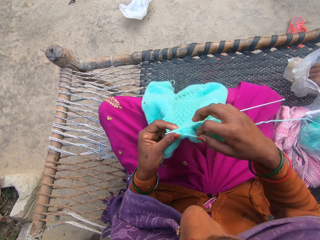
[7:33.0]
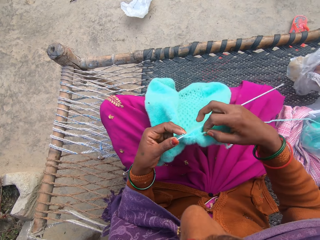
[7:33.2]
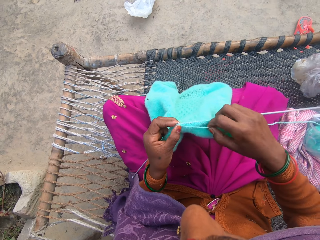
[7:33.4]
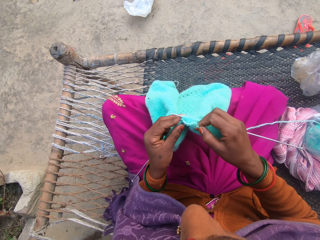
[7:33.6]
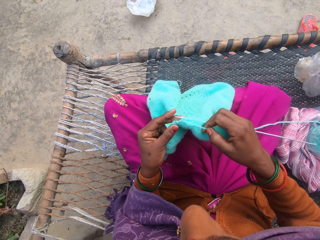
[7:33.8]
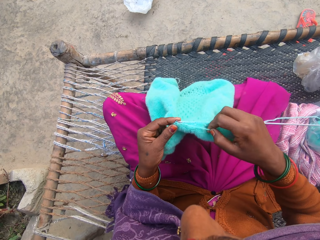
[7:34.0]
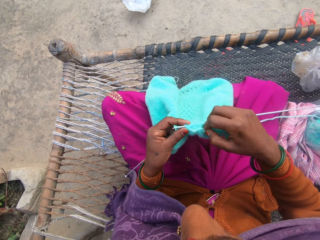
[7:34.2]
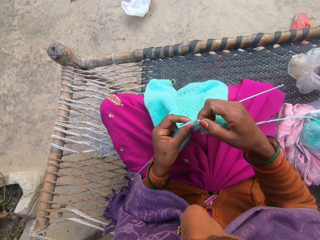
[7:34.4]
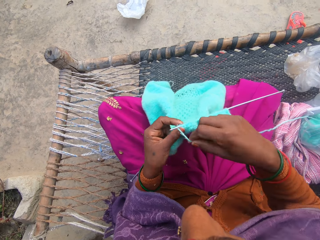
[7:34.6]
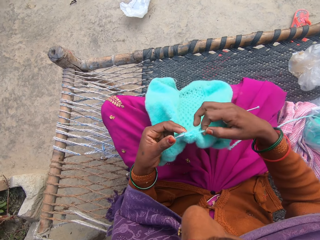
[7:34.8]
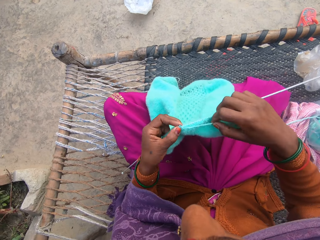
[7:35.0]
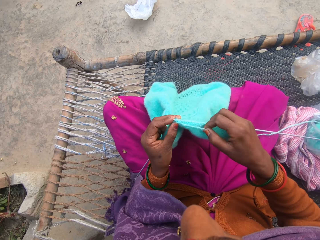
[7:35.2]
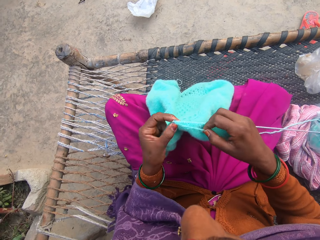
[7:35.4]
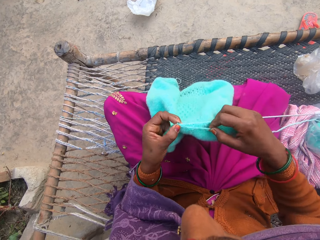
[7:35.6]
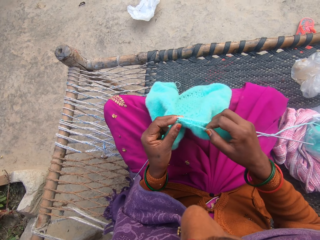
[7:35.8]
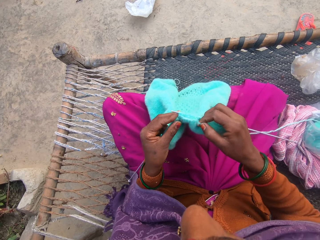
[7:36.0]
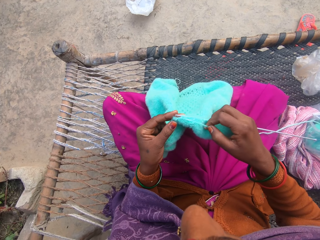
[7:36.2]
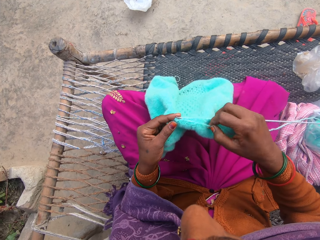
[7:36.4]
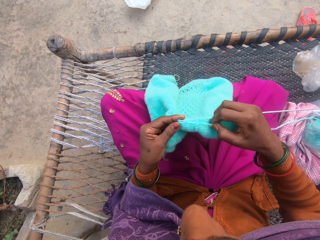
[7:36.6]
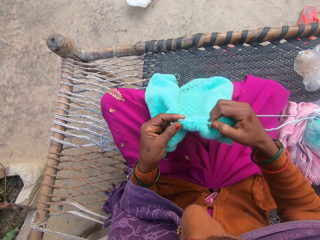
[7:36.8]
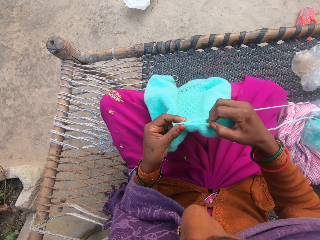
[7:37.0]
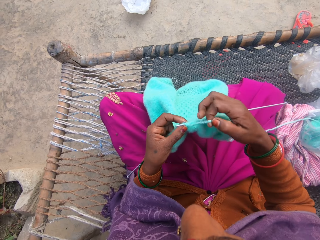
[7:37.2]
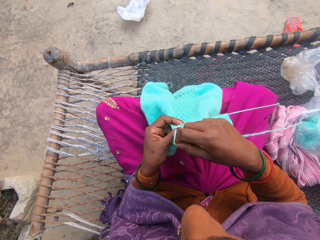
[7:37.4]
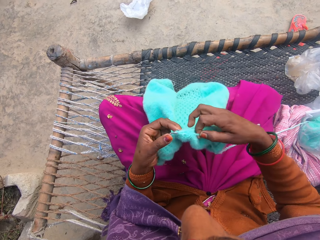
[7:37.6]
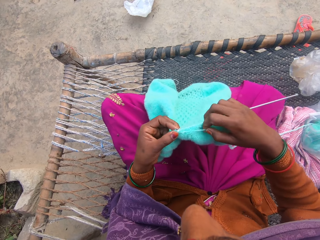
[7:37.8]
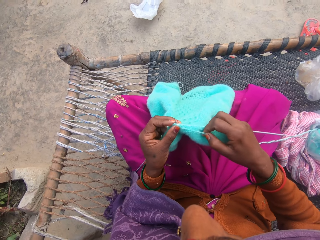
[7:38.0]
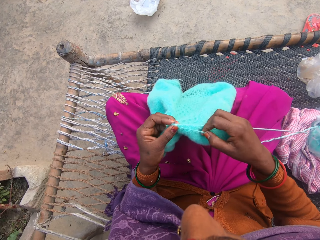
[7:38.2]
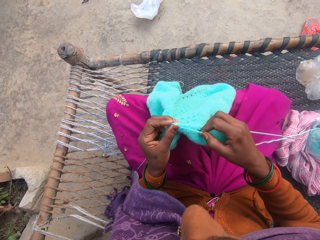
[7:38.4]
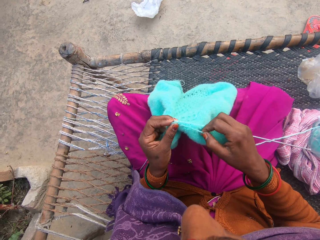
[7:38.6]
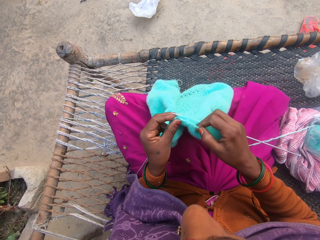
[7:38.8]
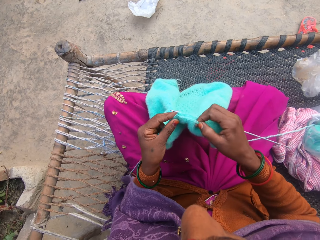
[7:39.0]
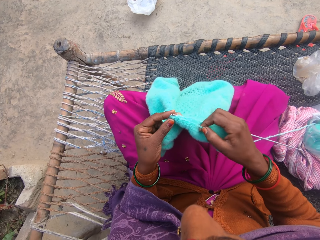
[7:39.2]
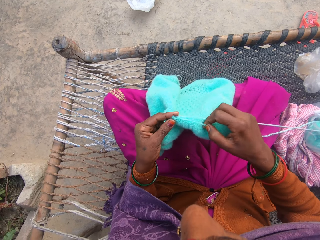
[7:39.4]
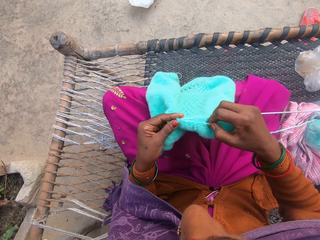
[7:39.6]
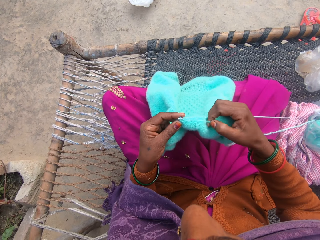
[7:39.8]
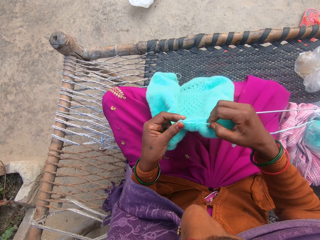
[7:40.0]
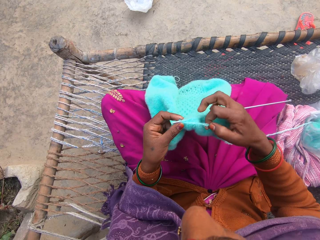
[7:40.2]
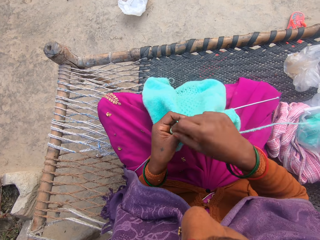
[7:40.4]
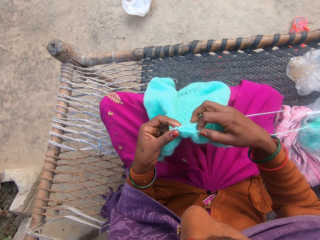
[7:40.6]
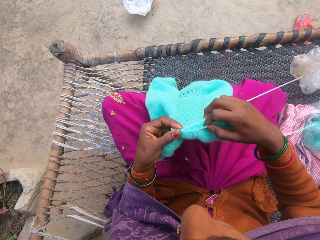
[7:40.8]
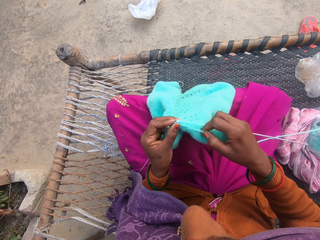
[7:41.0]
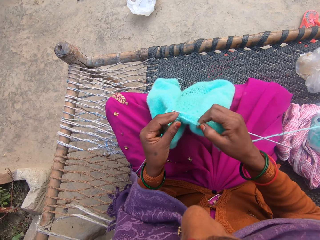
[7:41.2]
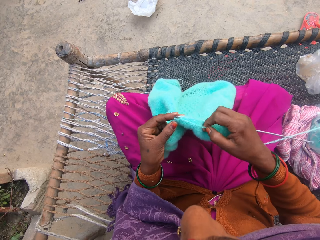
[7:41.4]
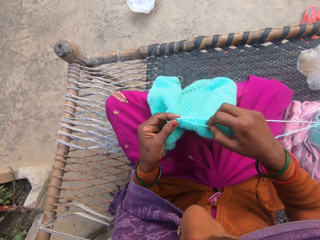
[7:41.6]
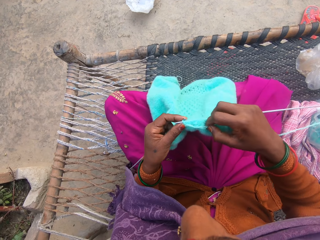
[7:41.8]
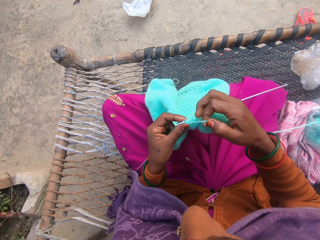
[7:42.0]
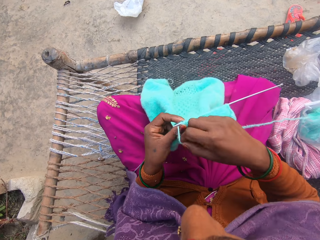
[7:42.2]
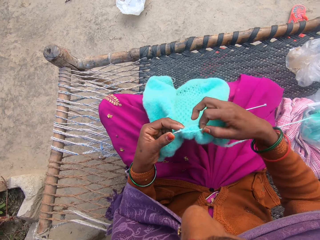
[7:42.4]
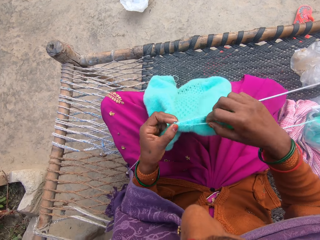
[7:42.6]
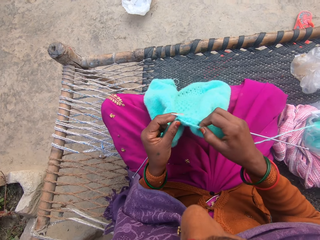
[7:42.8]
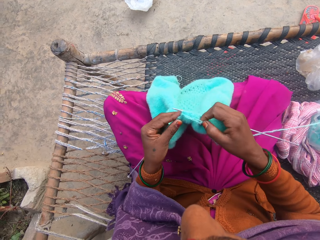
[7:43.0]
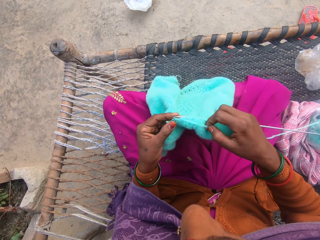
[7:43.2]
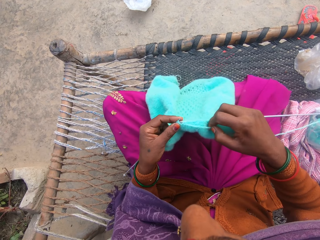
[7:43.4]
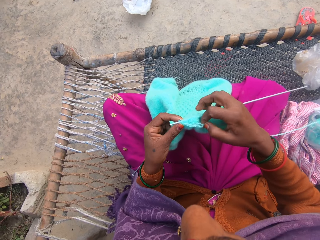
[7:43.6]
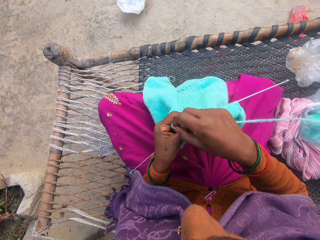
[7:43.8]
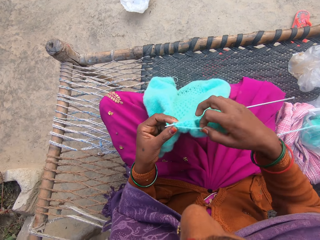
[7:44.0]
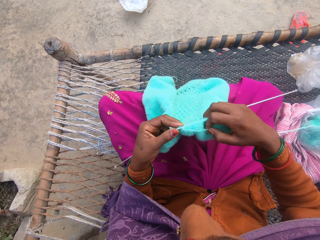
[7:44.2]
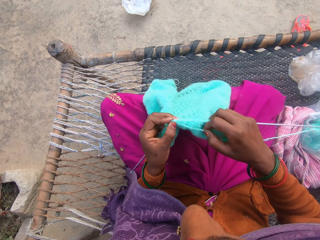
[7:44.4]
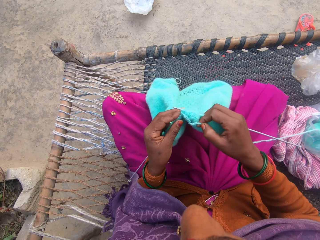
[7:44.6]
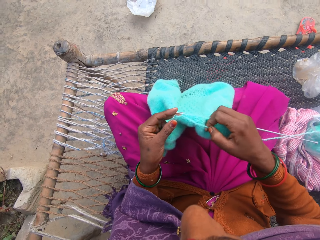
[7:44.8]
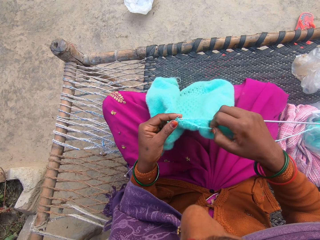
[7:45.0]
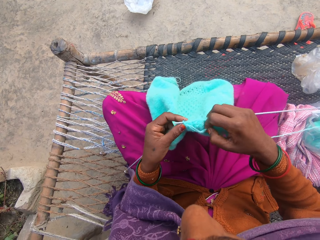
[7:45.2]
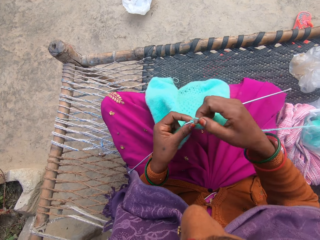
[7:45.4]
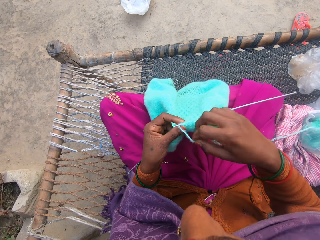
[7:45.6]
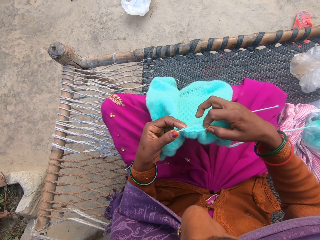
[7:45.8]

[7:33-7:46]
The girl takes some groundnut from the pack on the charpoy. The camera wearer rolls the knitting thread on the knitting needle. They knit the knitting garment with the knitting needle. They roll the knitting thread on the knitting needle. They knit the knitting garment with the knitting needle. They roll the knitting thread on the knitting needle. They knit the knitting garment with the knitting needle. They roll the knitting thread on the knitting needle. They knit the knitting garment with the knitting needle. They roll the knitting thread on the knitting needle. They knit the knitting garment with the knitting needle. They roll the knitting thread on the knitting needle. They knit the knitting garment with the knitting needle. They roll the knitting thread on the knitting needle.

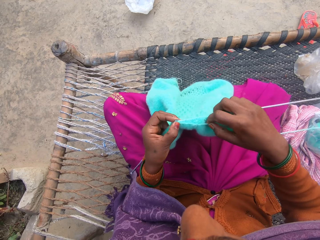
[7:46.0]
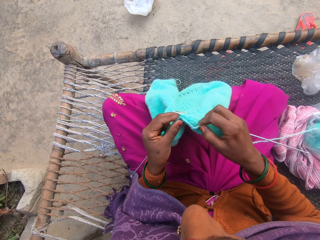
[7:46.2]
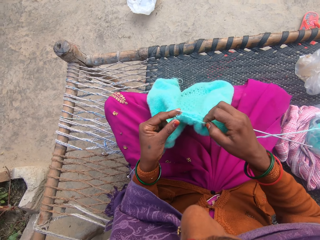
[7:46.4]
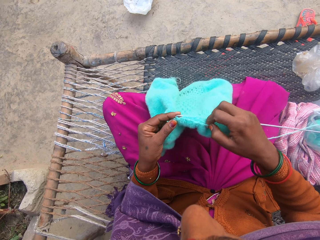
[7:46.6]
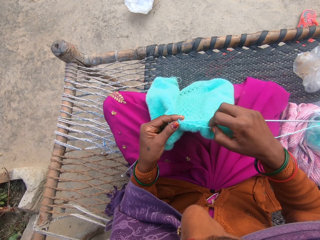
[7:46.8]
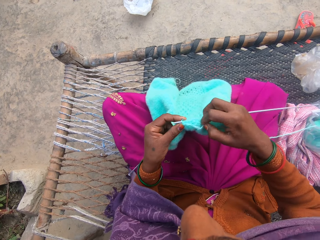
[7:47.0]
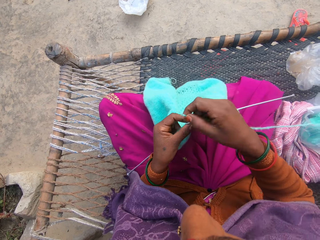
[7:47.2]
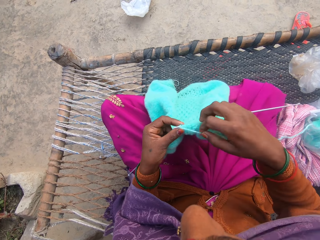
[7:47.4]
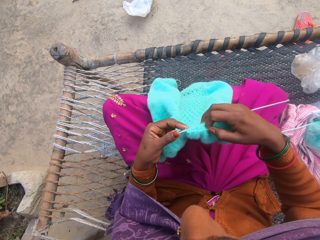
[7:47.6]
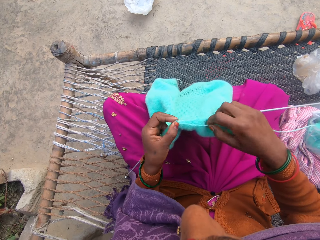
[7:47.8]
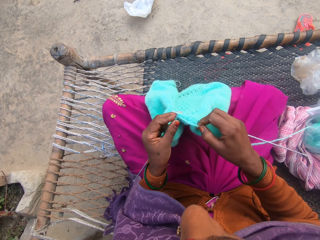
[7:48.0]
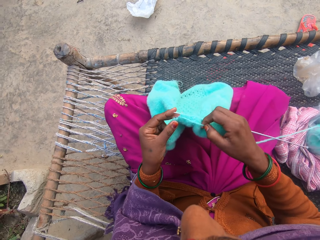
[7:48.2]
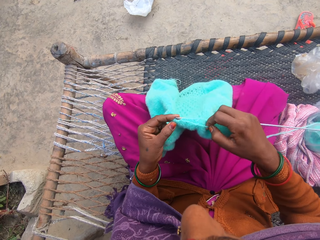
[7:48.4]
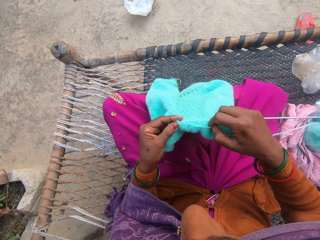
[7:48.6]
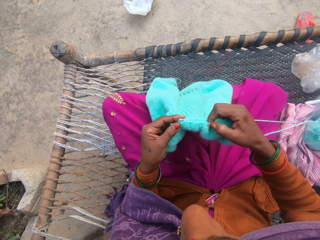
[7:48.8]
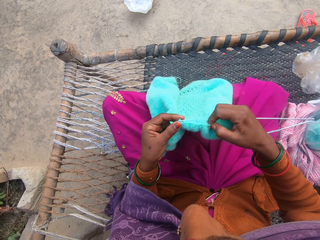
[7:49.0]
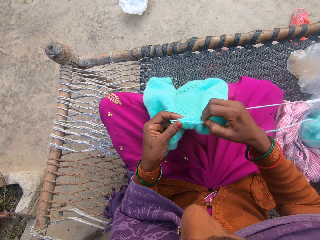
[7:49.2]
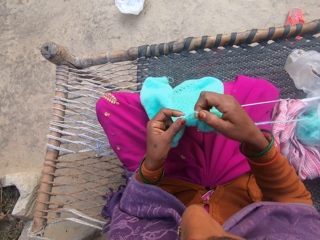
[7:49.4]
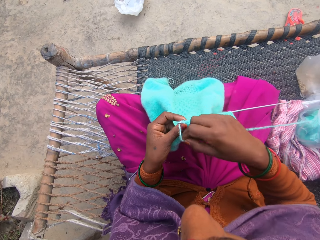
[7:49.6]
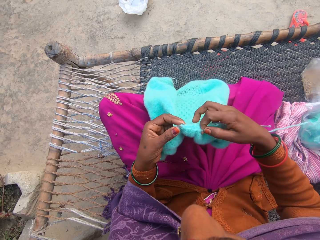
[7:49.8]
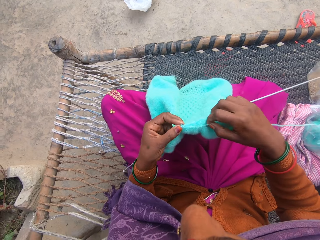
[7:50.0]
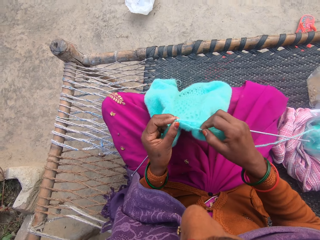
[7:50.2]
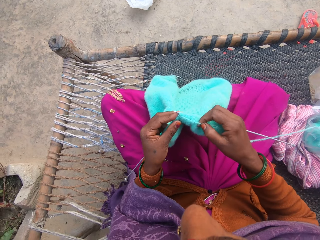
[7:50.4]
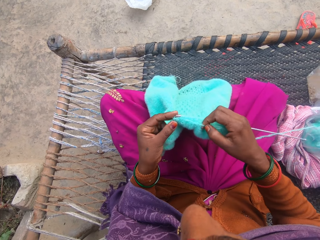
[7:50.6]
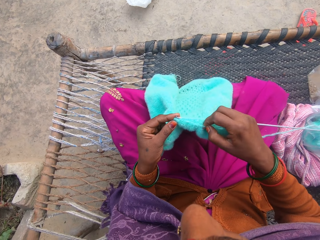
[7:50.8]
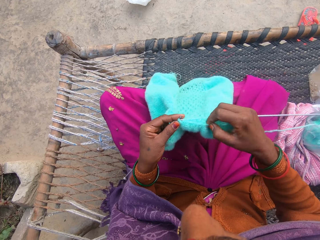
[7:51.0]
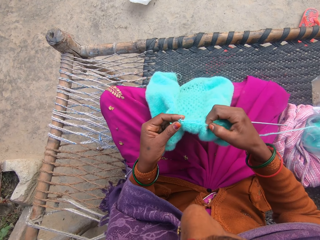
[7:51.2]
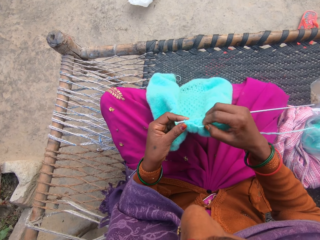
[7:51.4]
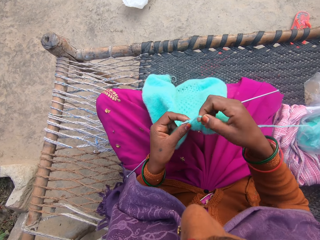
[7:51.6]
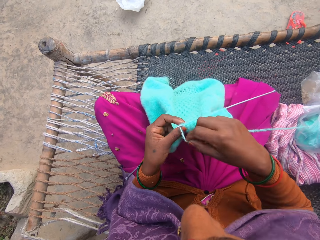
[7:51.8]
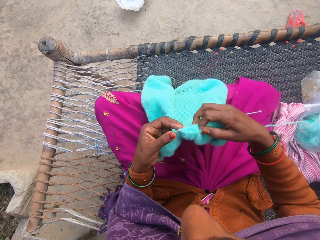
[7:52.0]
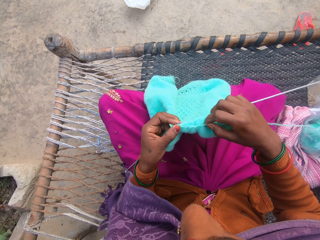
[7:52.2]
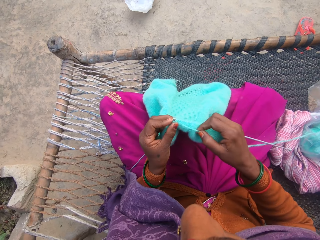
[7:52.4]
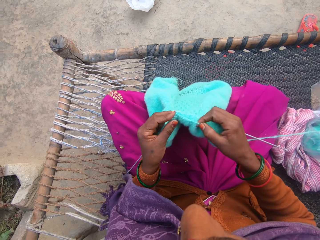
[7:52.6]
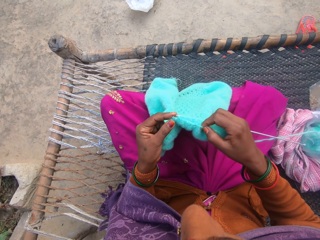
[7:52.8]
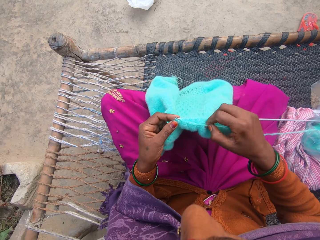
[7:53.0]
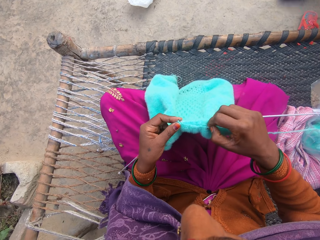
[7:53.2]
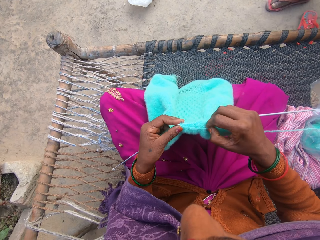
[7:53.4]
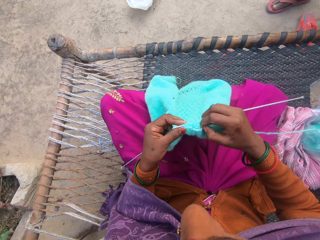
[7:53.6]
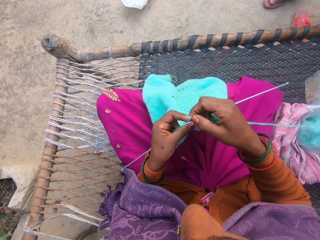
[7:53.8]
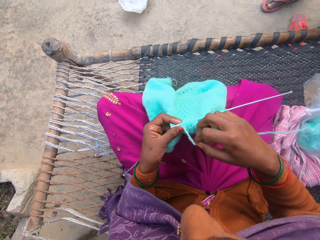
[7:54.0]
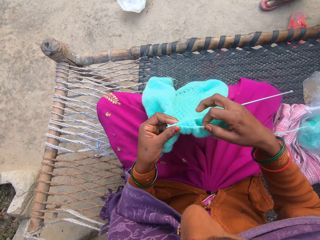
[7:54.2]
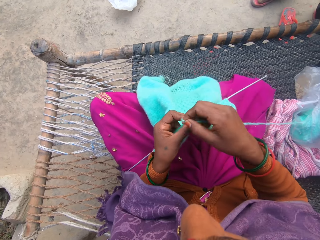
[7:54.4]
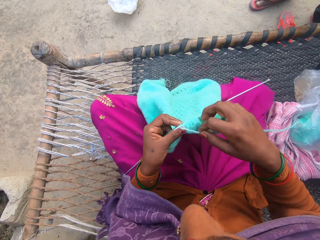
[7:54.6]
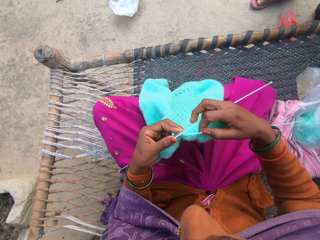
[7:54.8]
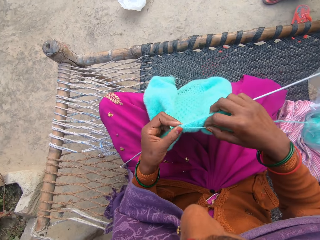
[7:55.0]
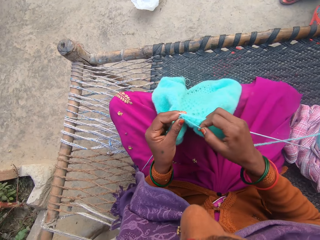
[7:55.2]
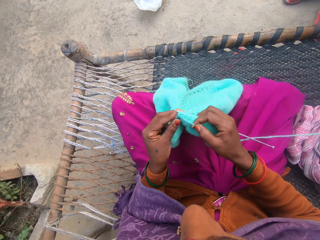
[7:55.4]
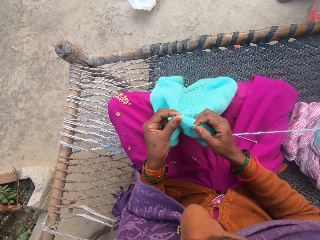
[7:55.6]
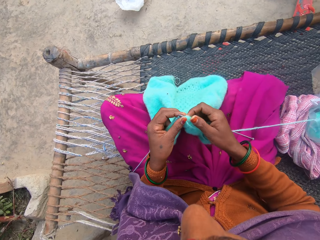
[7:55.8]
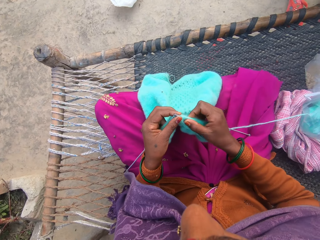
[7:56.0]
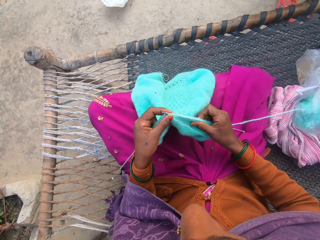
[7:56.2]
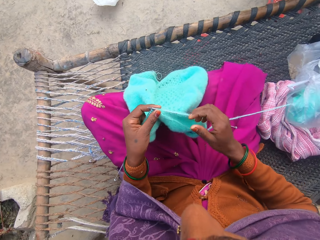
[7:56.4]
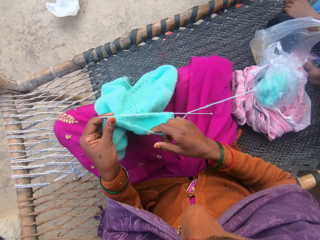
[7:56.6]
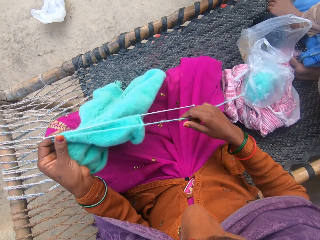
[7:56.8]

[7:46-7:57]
The camera wearer knits the knitting garment with a knitting needle. They roll the knitting thread on the knitting needle. They knit the knitting garment with the knitting needle. They roll the knitting thread on the knitting needle. They knit the knitting garment with the knitting needle. They roll the knitting thread on the knitting needle. They knit the knitting garment with the knitting needle. They roll the knitting thread on the knitting needle. They knit the knitting garment with the knitting needle.
